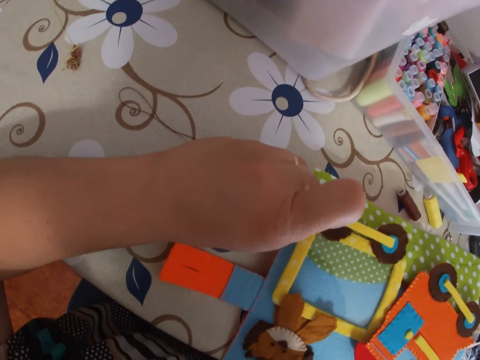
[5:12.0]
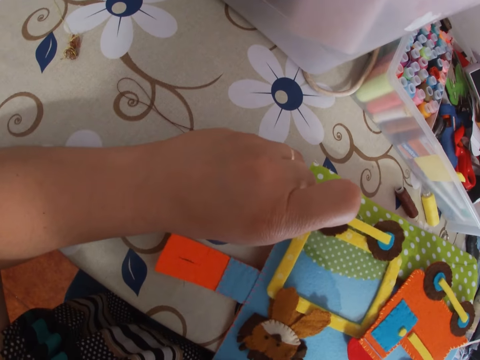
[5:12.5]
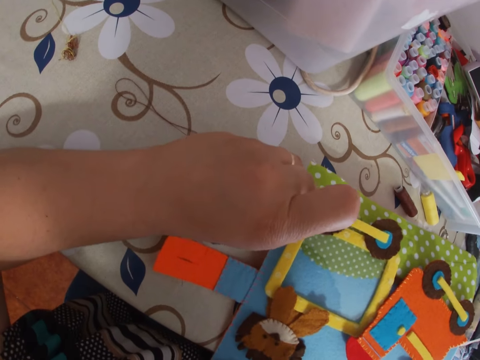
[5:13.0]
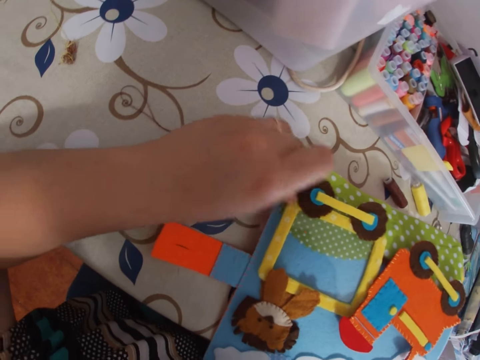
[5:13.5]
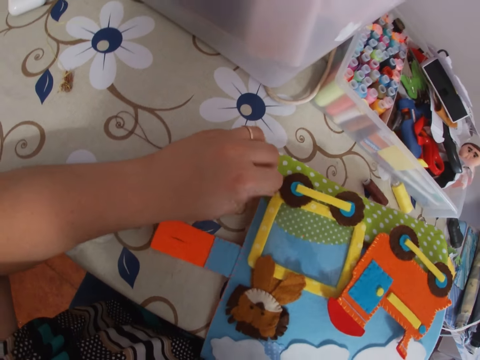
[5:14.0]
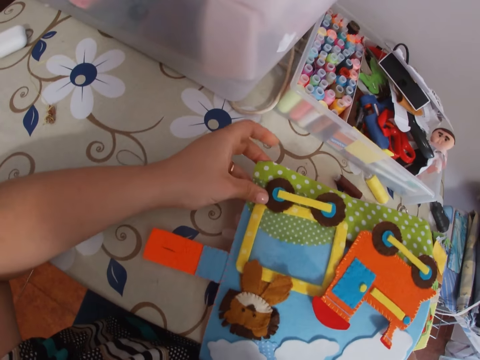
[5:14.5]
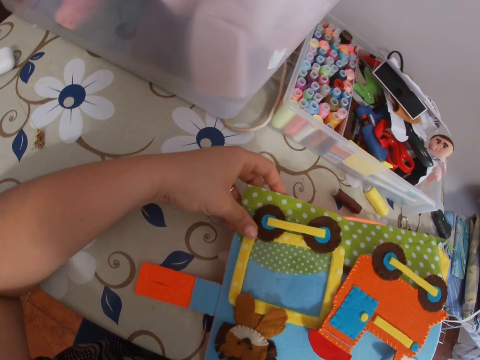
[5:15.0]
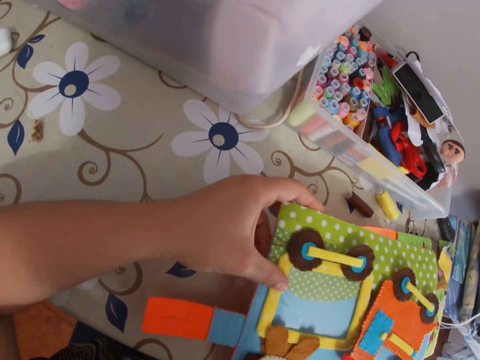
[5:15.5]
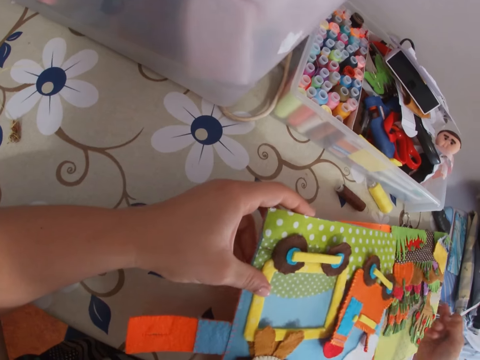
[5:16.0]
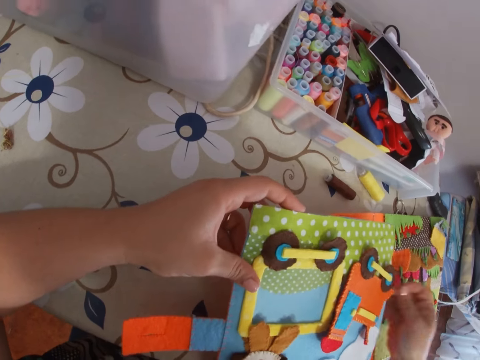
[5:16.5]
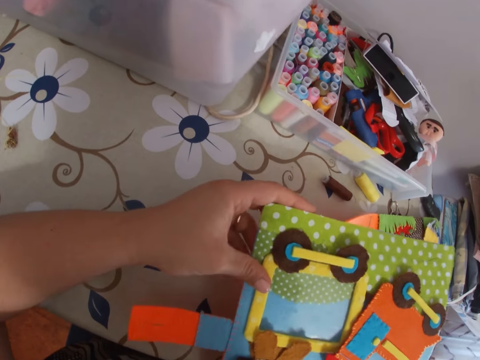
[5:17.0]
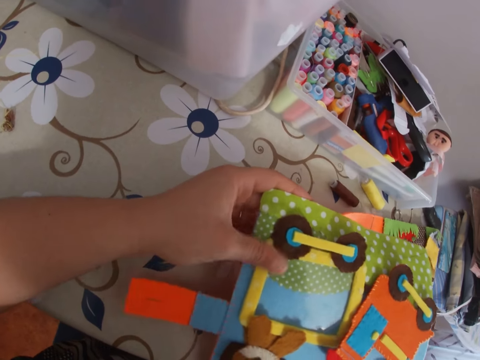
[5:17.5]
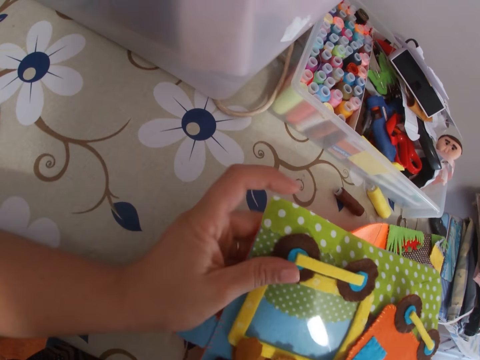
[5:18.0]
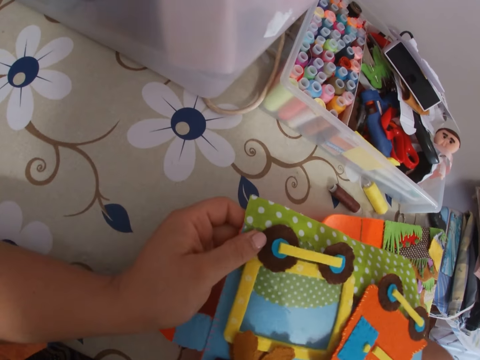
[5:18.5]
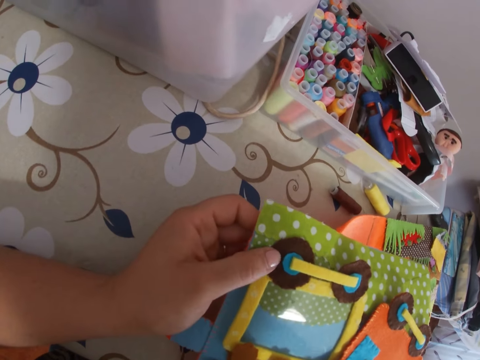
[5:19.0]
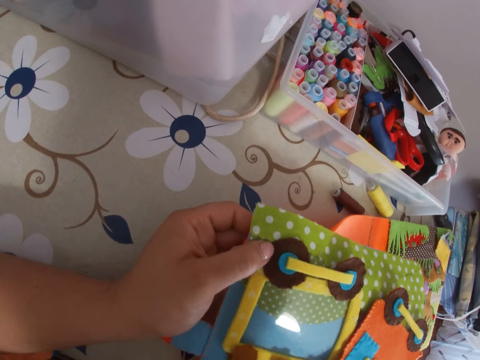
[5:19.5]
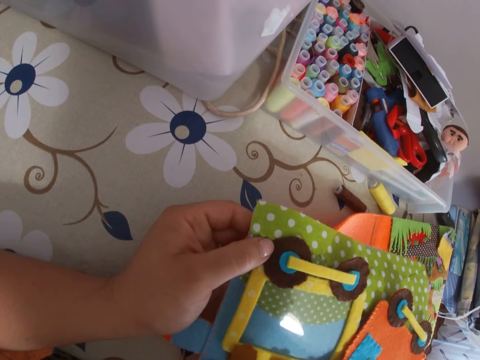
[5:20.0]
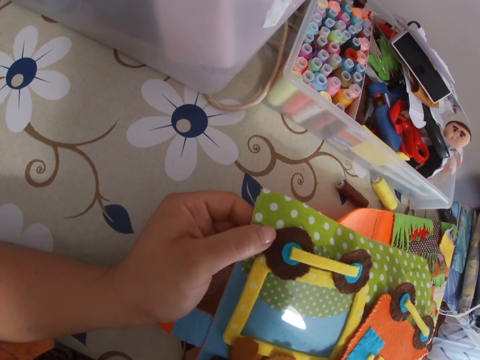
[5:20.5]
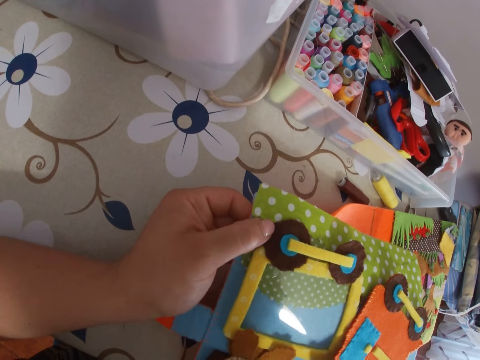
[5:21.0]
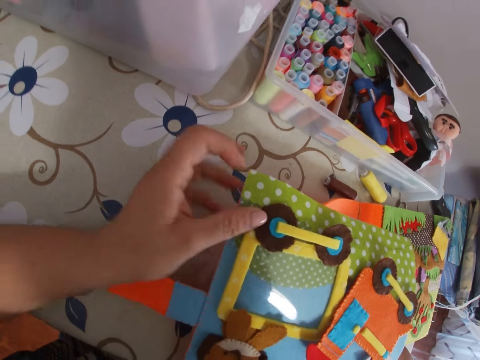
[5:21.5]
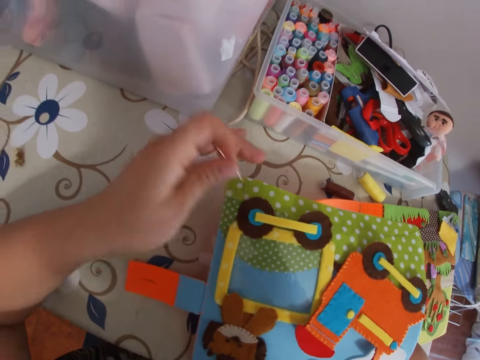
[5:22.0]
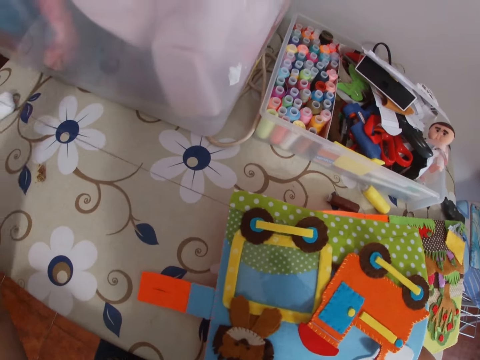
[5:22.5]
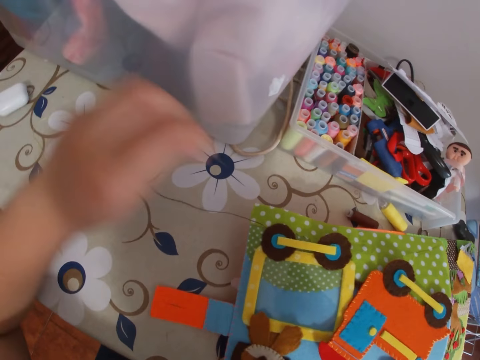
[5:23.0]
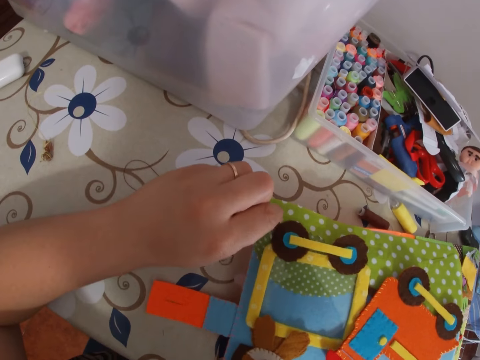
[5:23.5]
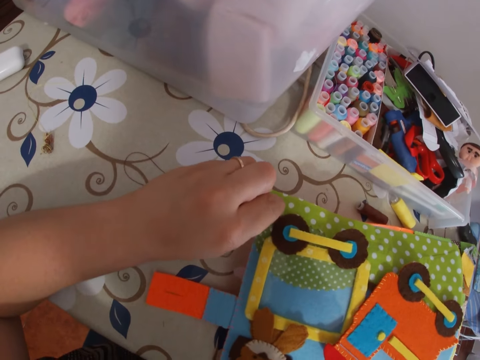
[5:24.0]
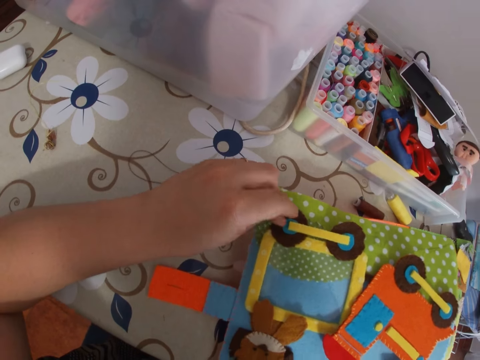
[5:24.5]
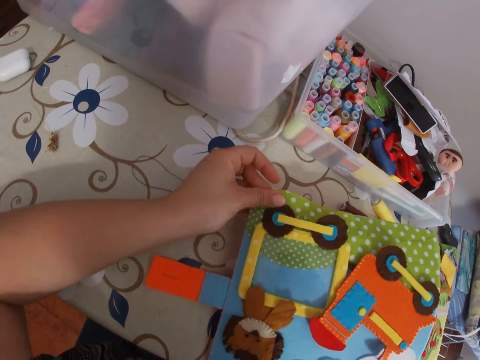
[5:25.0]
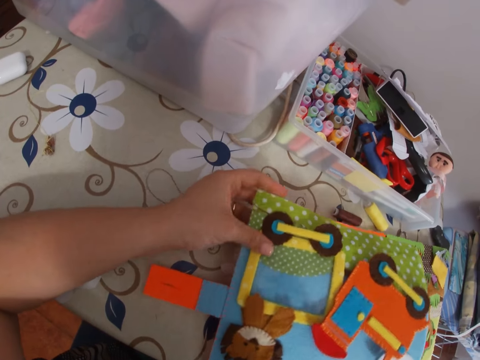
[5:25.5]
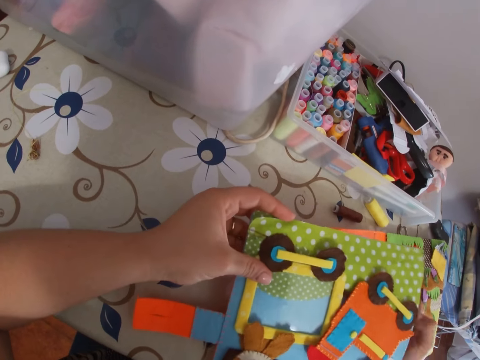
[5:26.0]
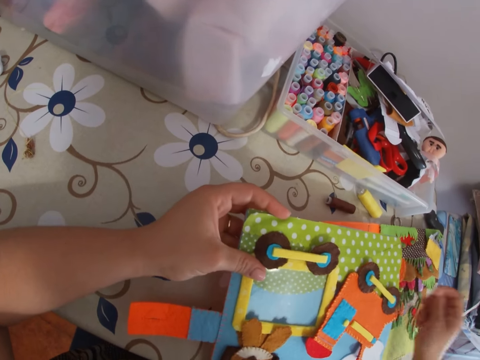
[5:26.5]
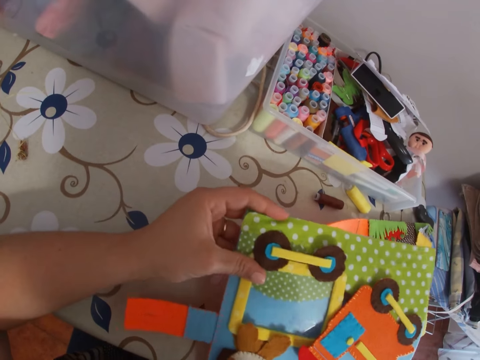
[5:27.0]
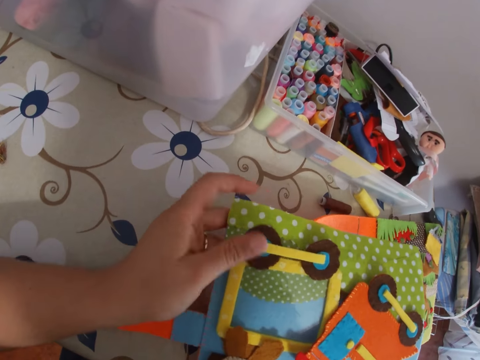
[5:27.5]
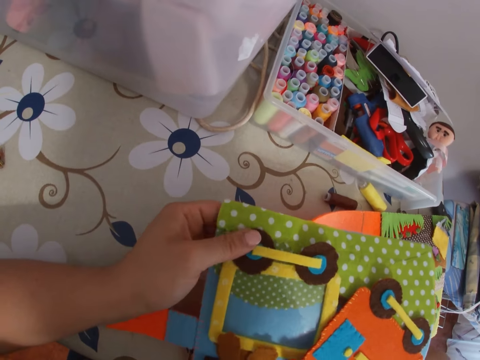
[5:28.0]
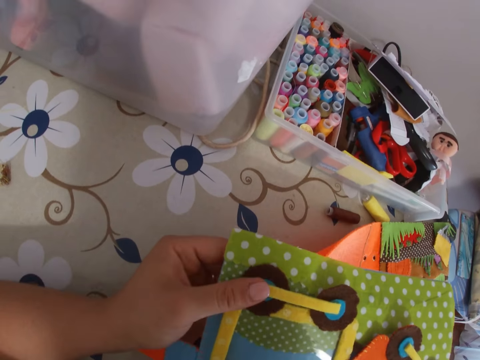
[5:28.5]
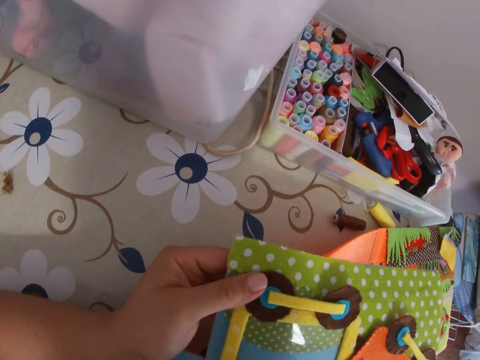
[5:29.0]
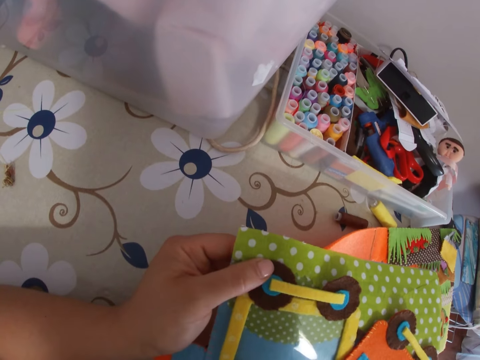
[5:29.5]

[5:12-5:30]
The camera wearer sticks a needle with thread in the paper. She pulls the needle with thread through the paper. She sticks the needle with thread in the paper. She pulls the needle with thread through the paper with her left hand. She sticks the needle with thread in the paper. She pulls the needle with thread through the paper. She sticks the needle with thread in the paper.

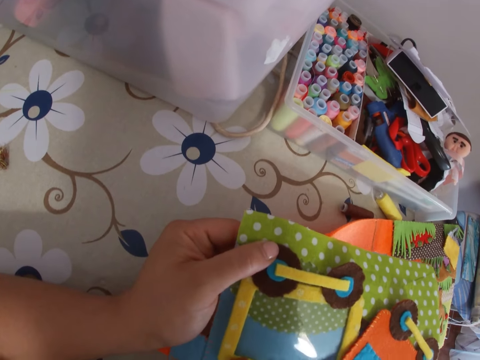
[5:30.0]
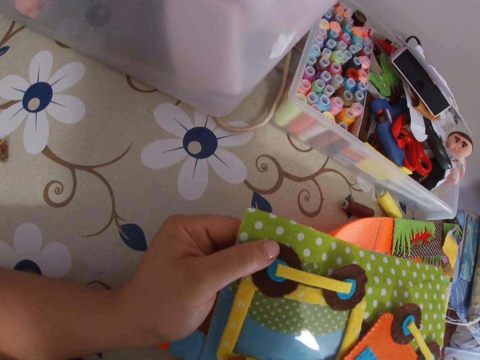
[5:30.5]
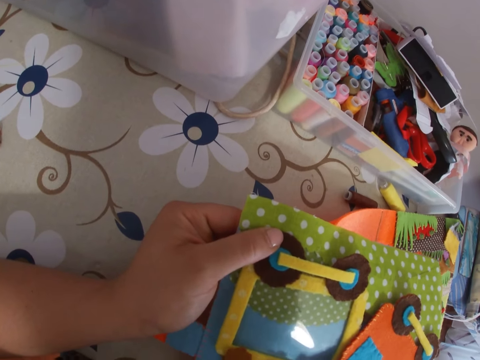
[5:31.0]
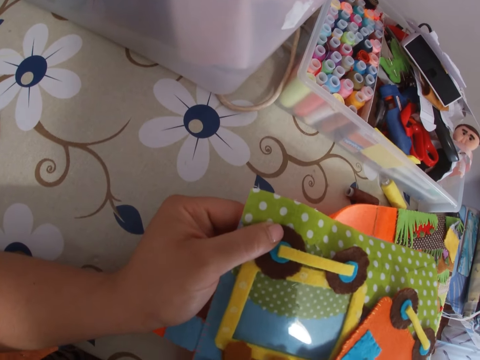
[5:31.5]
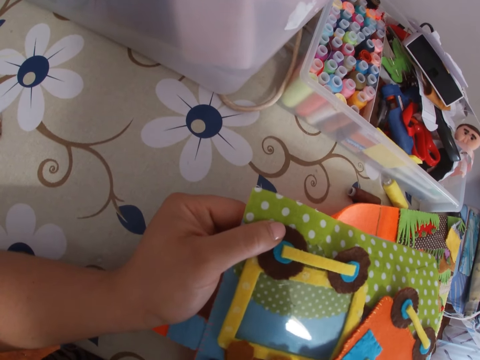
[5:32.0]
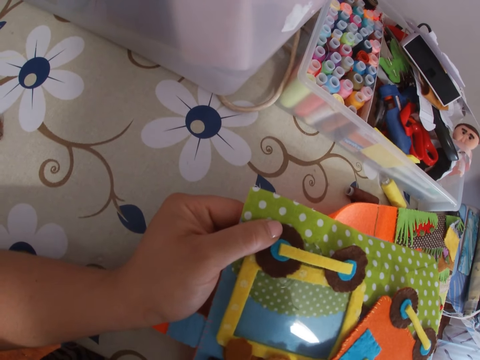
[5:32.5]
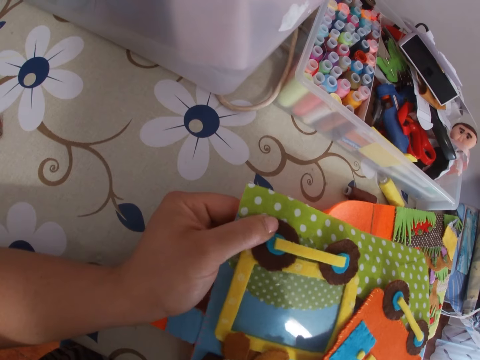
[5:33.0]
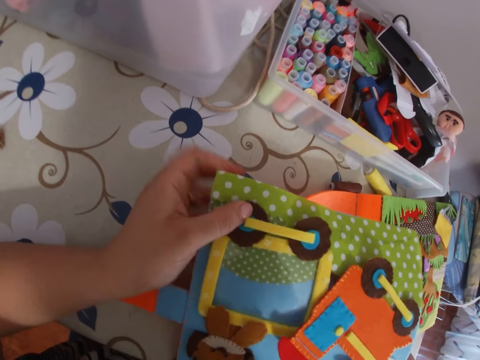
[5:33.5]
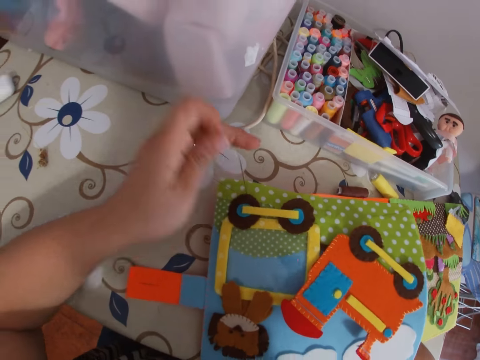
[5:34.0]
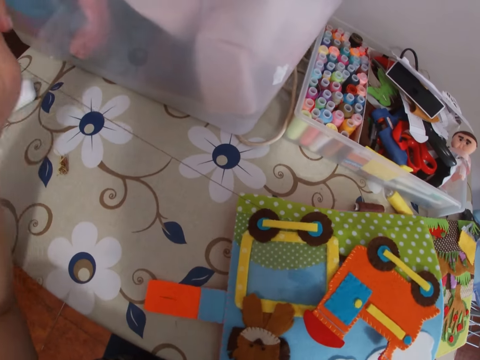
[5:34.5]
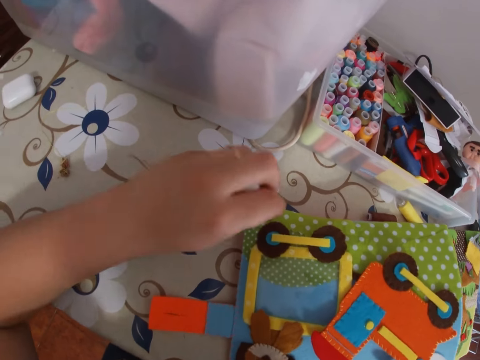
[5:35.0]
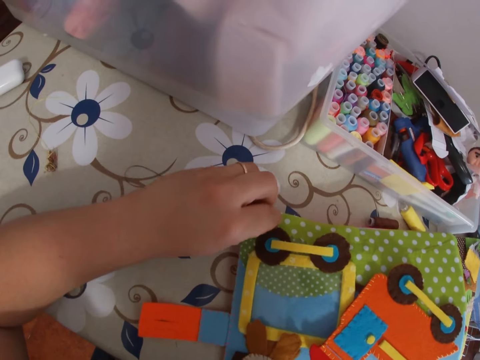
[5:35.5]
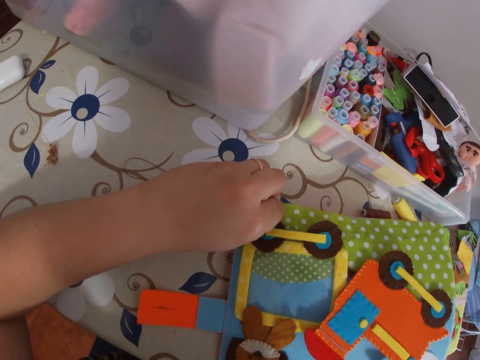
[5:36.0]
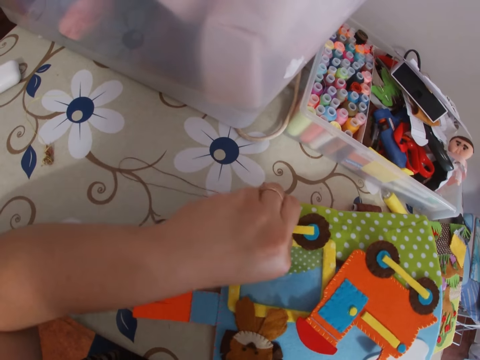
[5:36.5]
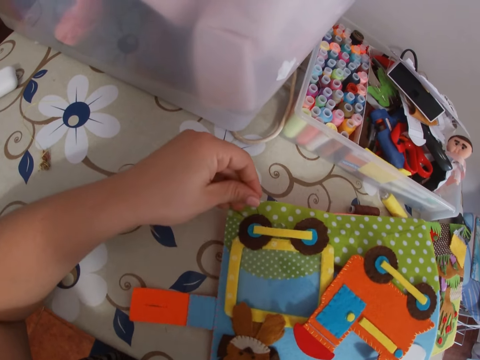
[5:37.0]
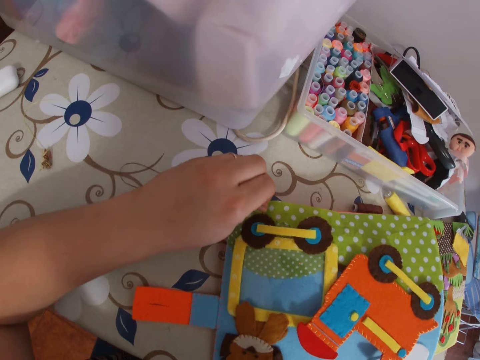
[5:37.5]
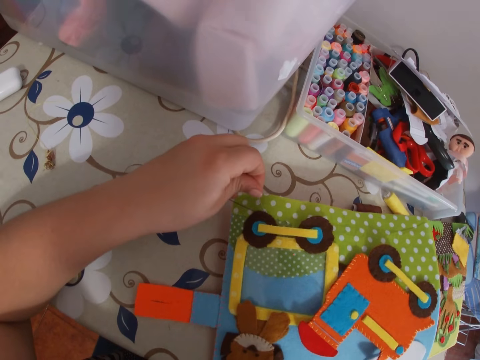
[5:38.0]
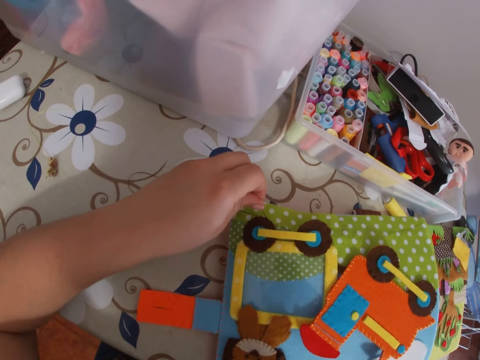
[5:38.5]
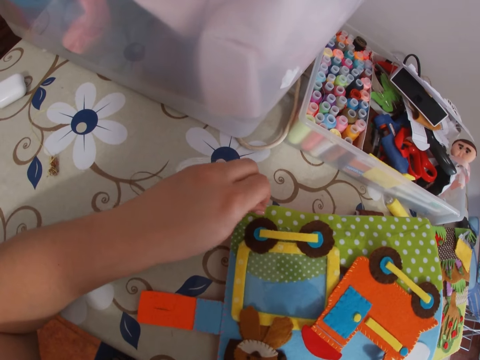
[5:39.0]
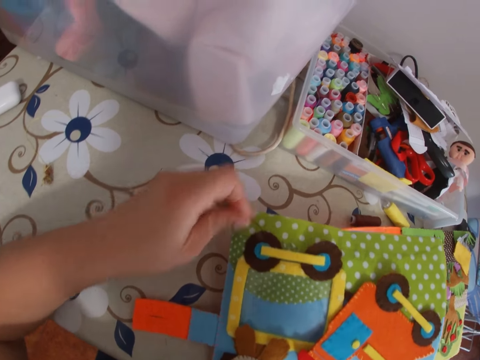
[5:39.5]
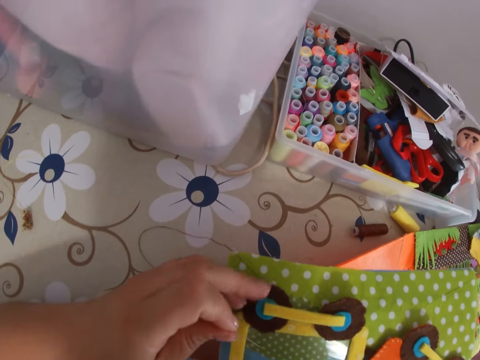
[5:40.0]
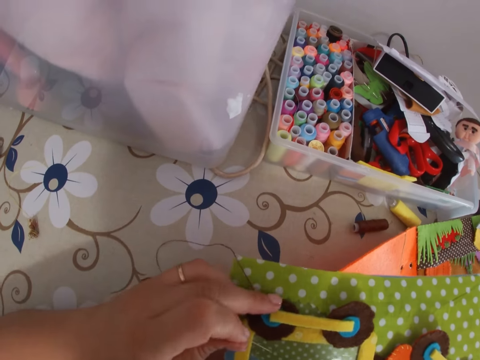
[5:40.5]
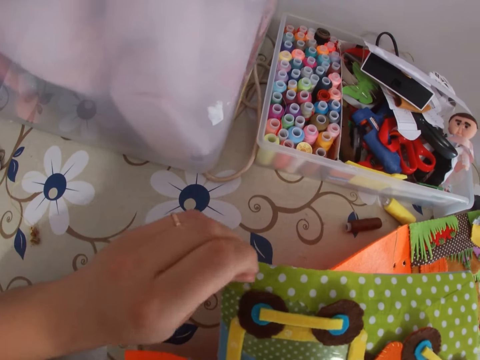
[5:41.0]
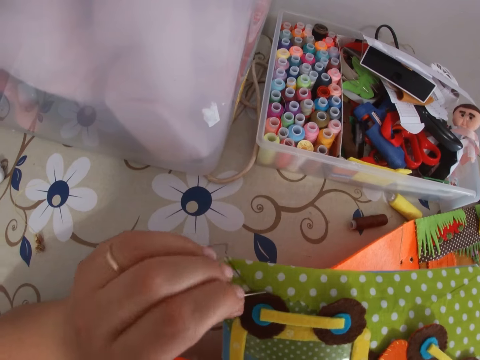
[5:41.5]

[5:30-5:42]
The camera wearer pulls a needle with thread through the paper or cardboard with her left hand. She sticks the needle with thread in the paper. She adjusts the paper book. She checks the cardboard.
